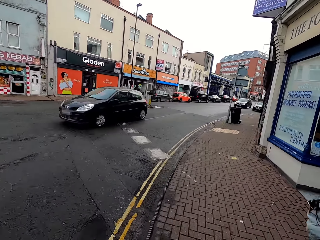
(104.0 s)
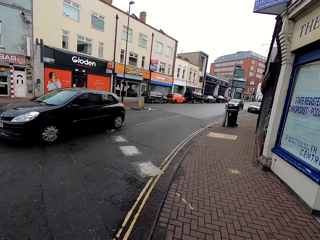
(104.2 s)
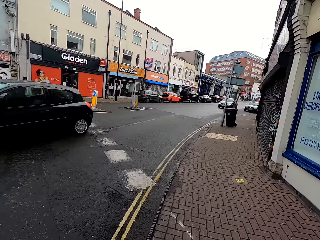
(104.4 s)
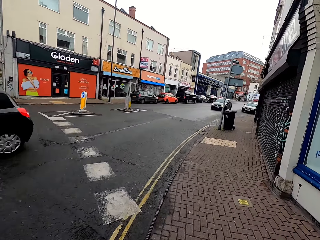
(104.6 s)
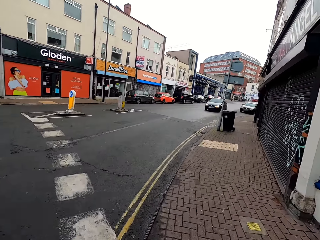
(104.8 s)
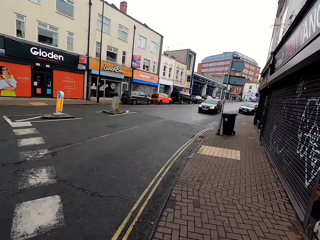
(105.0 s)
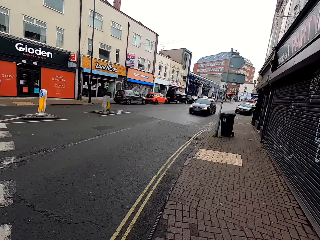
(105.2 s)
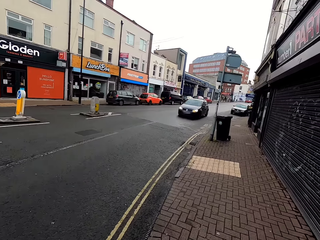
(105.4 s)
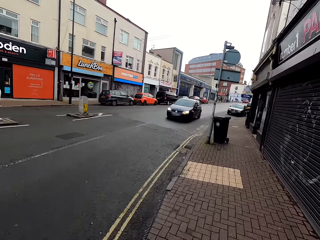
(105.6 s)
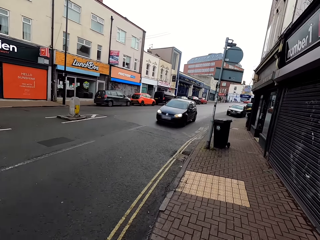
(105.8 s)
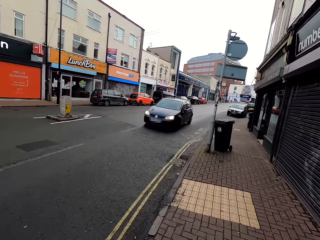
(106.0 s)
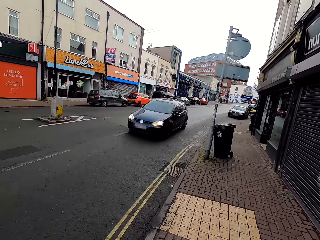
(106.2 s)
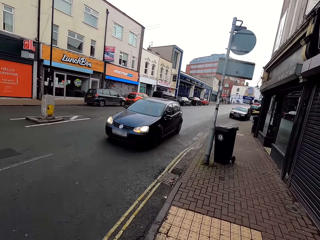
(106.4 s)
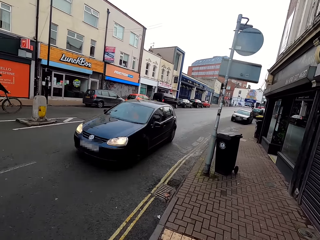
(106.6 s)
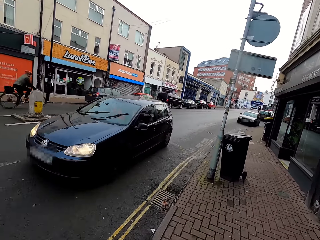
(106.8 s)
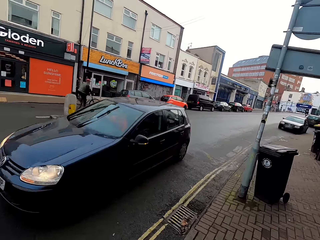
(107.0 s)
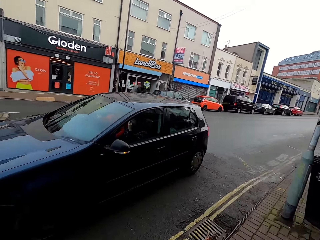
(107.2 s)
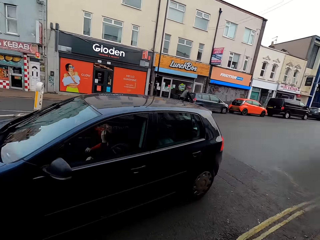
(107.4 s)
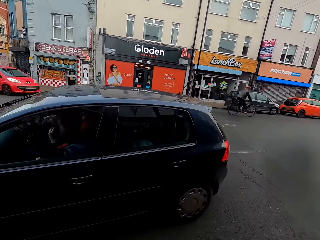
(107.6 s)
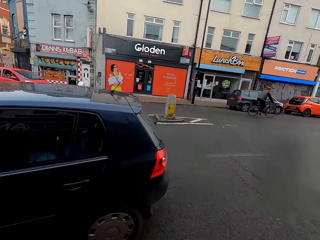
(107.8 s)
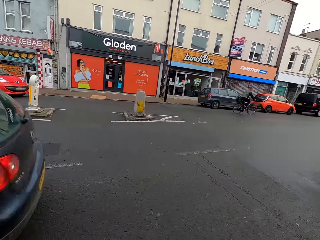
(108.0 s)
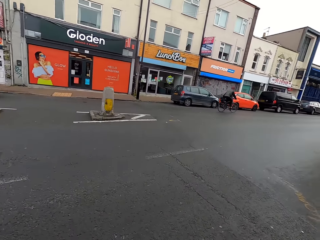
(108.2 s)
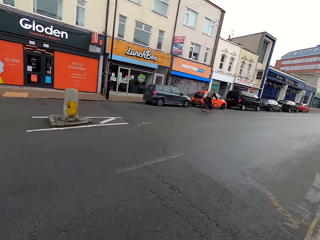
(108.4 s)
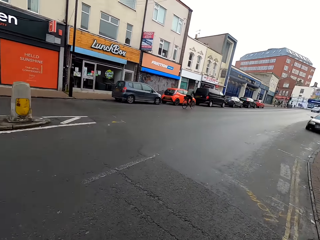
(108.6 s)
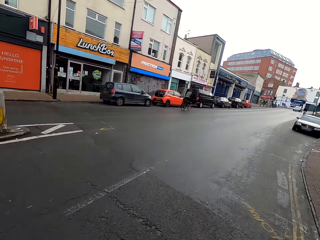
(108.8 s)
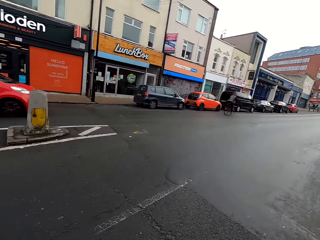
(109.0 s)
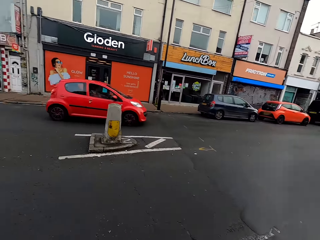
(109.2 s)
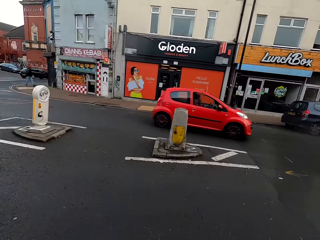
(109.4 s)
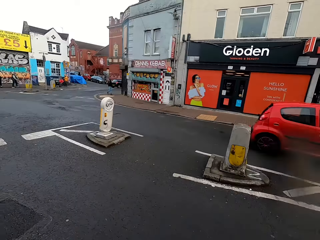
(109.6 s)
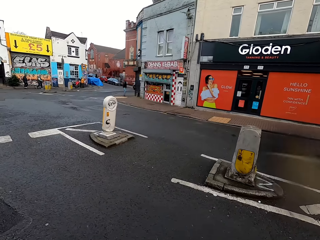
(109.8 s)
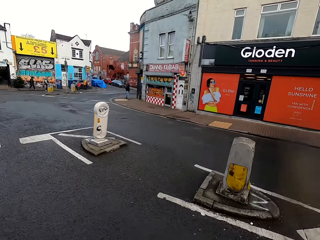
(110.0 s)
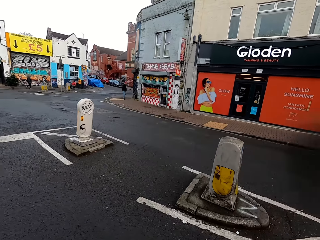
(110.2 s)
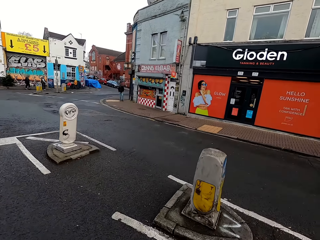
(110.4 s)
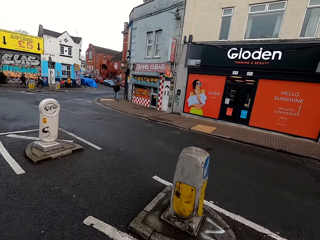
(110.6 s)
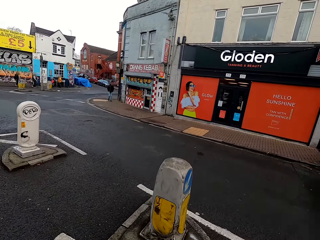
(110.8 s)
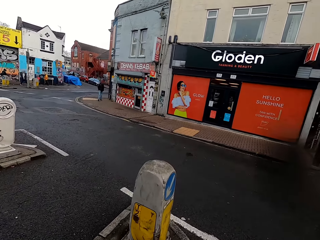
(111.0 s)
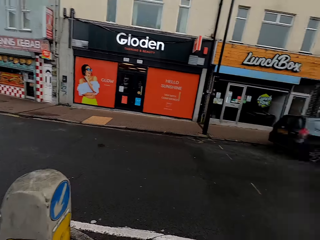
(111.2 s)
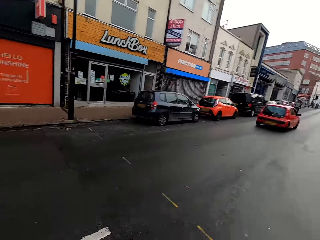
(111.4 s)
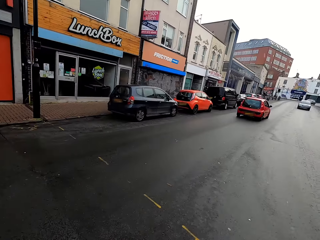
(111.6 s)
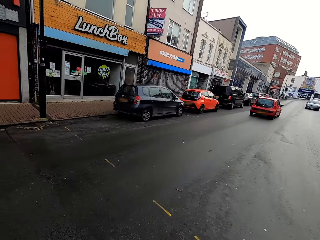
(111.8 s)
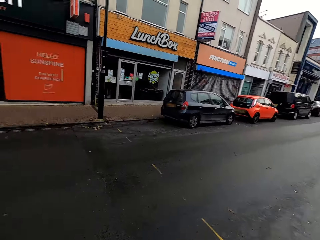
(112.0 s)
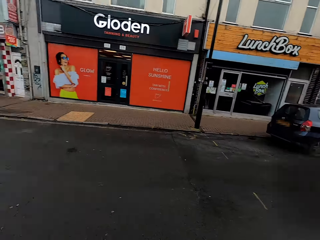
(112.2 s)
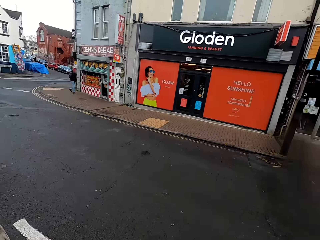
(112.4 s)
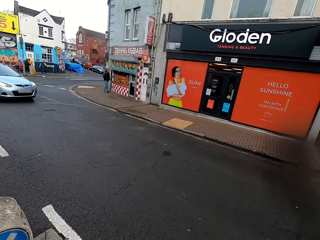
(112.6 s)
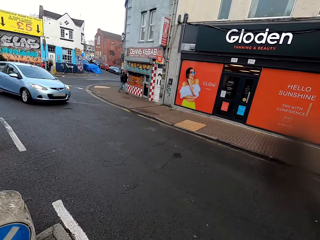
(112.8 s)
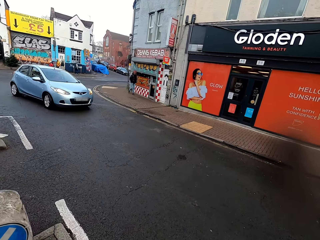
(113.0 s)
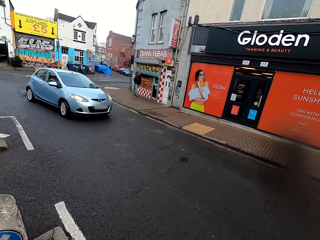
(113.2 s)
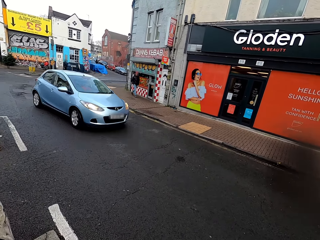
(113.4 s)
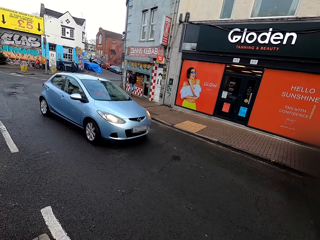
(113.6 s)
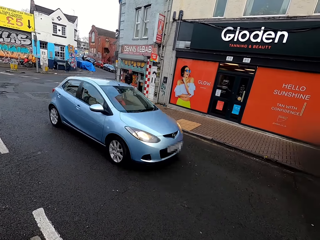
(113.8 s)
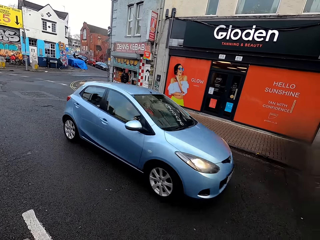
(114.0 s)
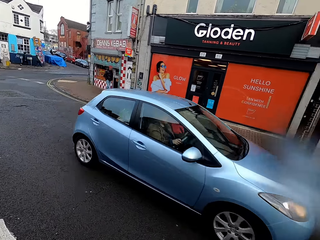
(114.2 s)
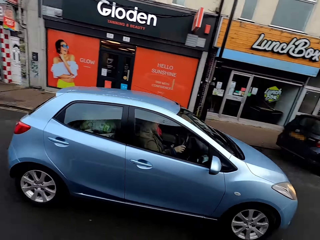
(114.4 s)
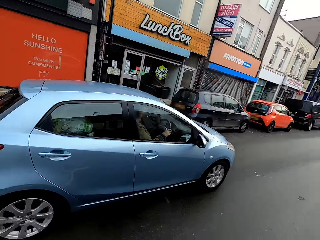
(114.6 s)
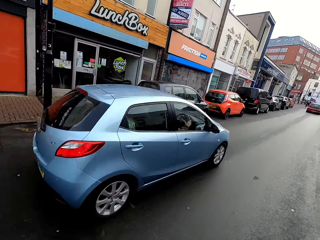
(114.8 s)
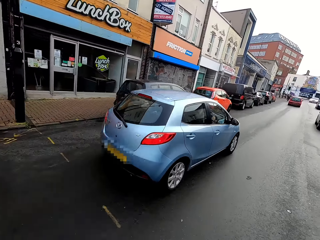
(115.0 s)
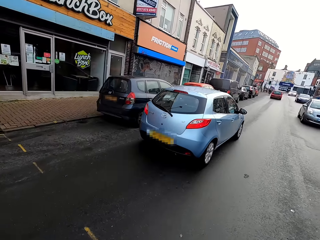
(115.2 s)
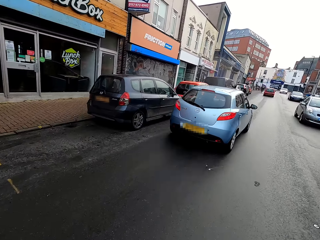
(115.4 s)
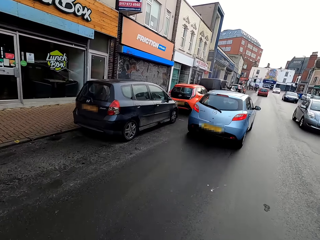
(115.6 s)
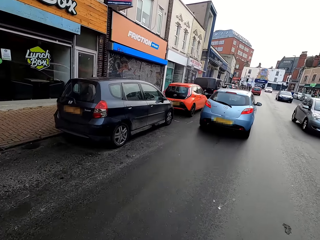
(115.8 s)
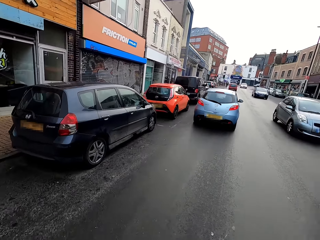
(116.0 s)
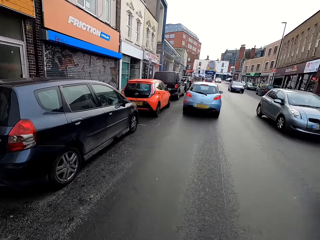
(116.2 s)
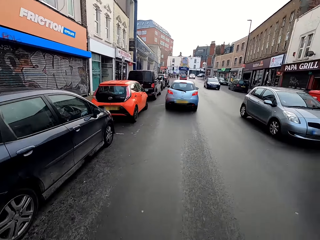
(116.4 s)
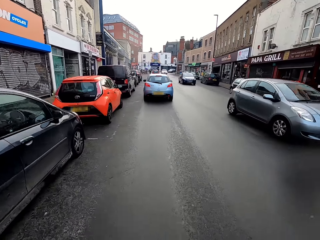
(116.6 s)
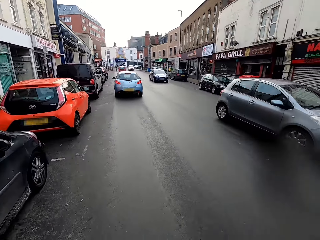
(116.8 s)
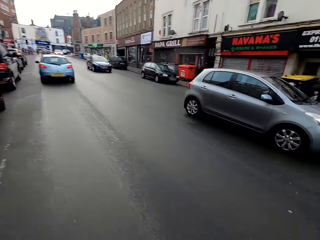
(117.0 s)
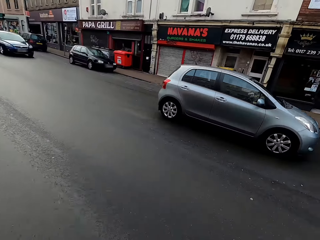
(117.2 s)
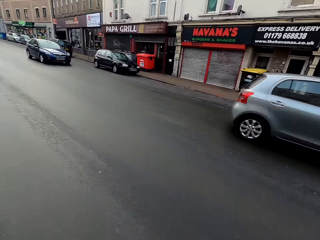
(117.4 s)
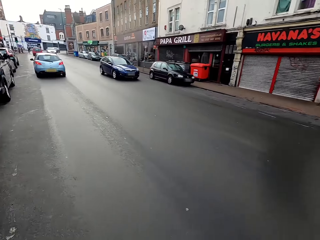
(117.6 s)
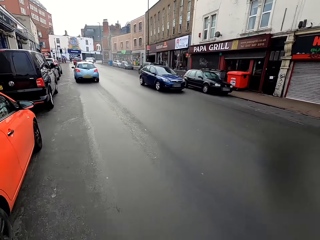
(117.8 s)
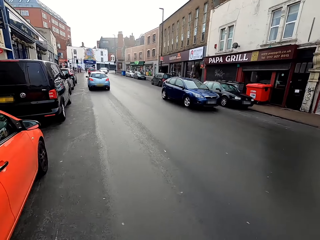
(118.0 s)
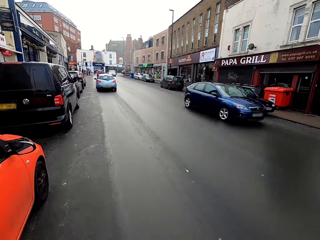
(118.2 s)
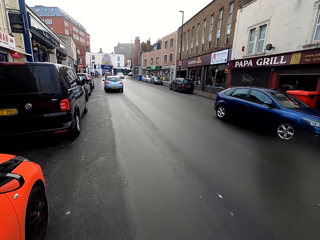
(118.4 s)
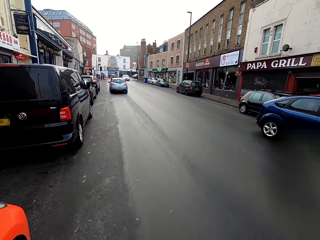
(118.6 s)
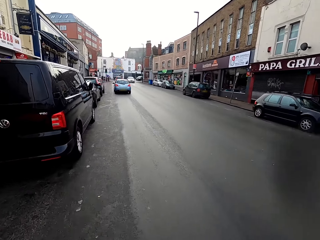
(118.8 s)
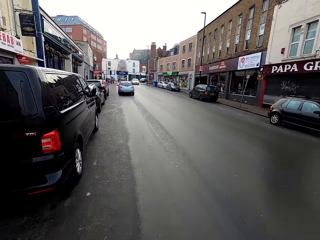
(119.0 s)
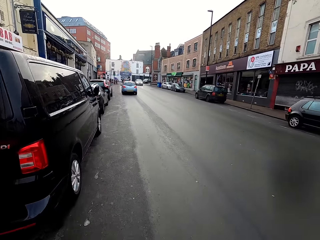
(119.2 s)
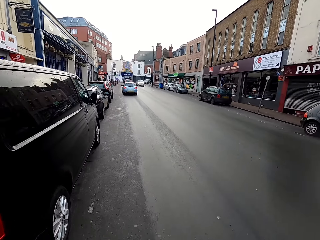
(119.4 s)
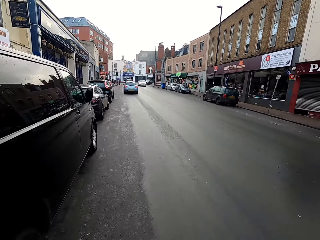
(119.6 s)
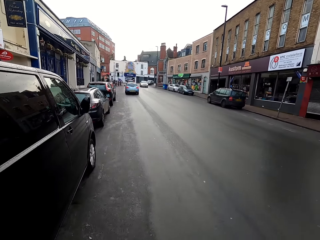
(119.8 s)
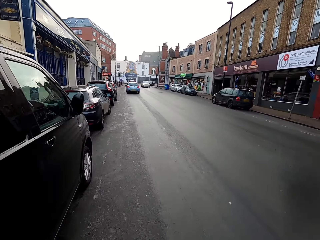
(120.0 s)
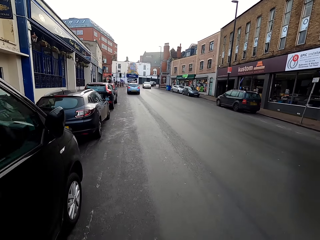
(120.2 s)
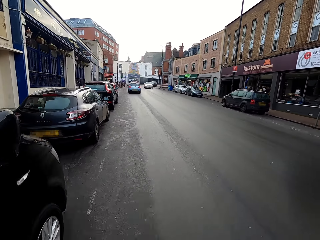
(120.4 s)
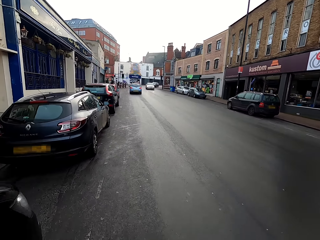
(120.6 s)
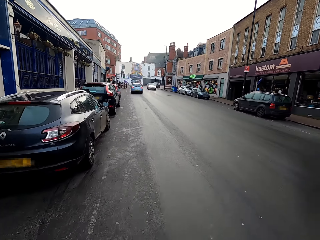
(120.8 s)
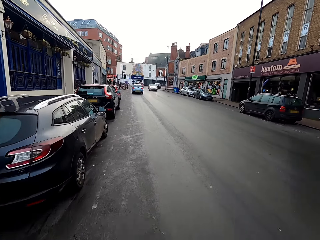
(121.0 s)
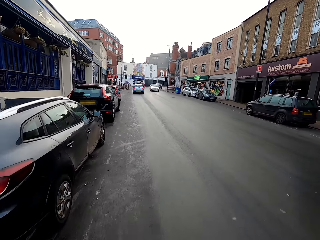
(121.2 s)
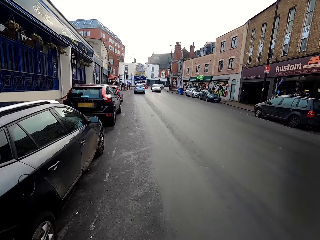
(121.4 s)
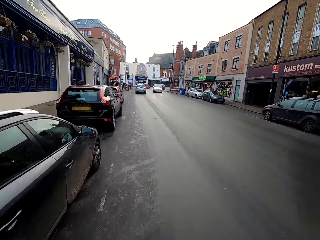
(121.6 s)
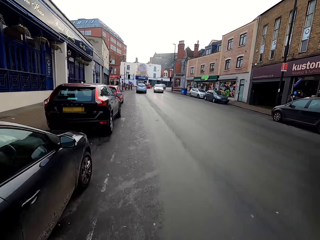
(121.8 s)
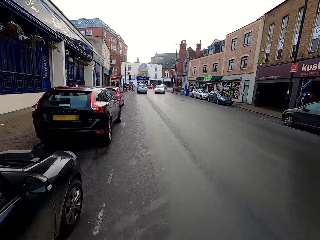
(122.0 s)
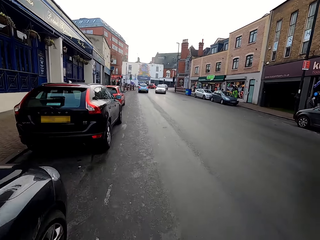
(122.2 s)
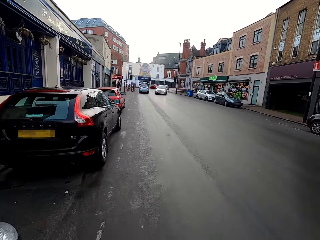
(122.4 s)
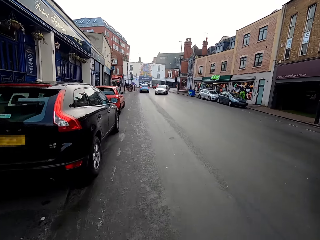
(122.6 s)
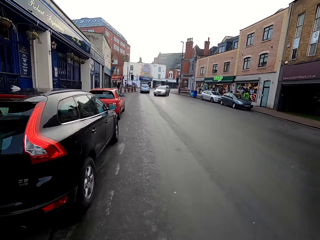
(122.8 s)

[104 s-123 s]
The camera wearer jogs past a man and a boy on the sidewalk. They jog across the road to the other side. They jog on the road.

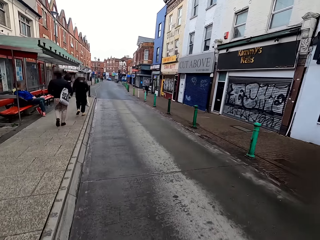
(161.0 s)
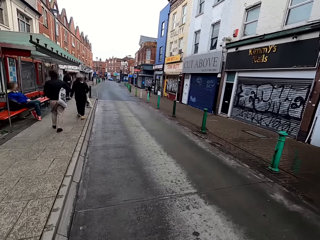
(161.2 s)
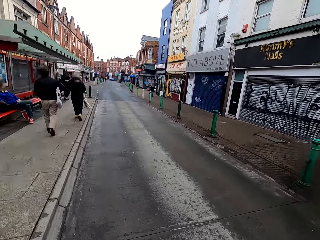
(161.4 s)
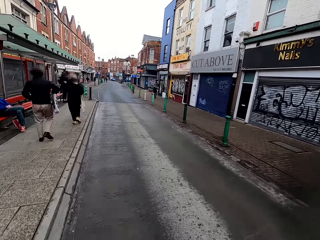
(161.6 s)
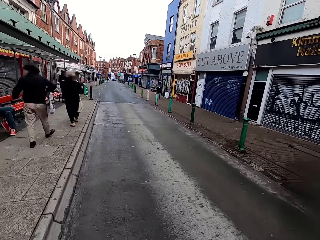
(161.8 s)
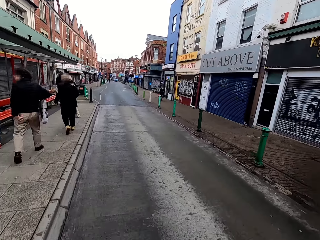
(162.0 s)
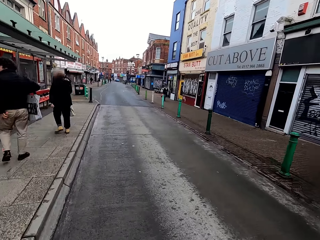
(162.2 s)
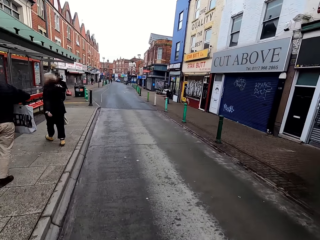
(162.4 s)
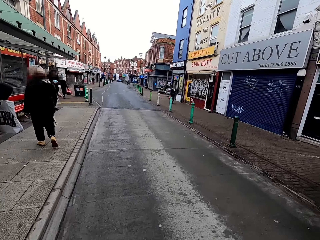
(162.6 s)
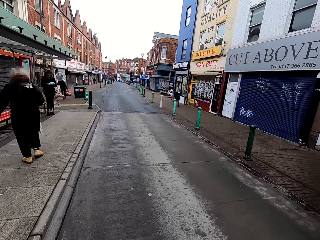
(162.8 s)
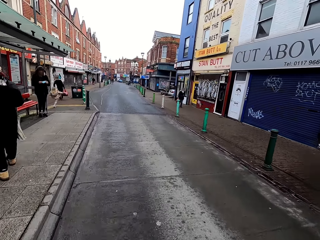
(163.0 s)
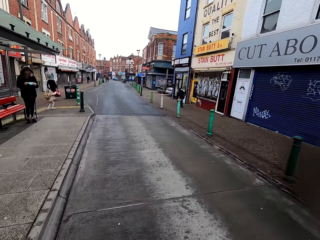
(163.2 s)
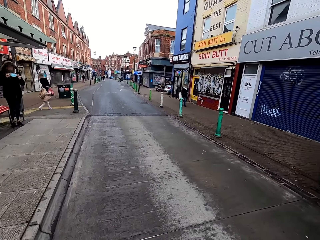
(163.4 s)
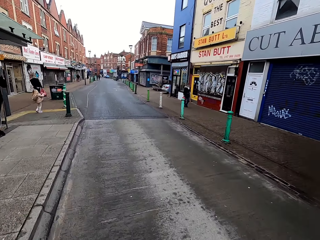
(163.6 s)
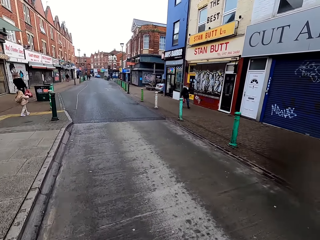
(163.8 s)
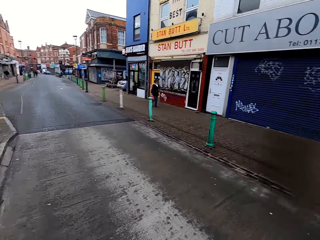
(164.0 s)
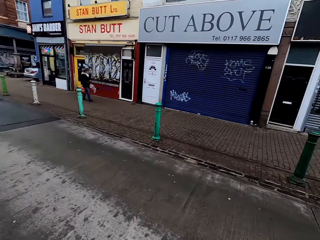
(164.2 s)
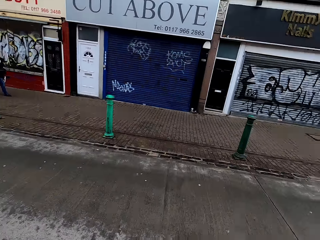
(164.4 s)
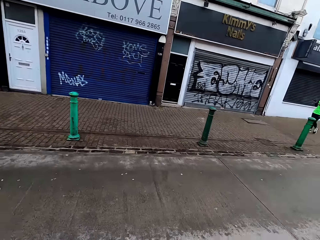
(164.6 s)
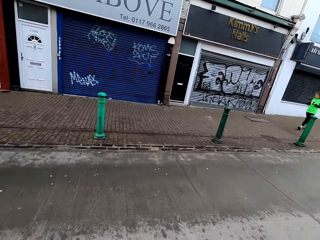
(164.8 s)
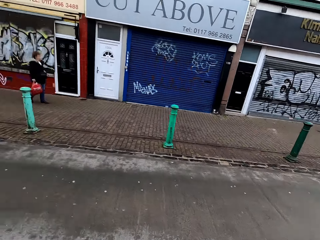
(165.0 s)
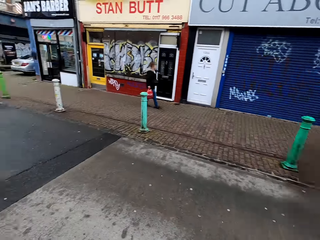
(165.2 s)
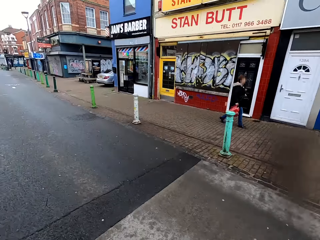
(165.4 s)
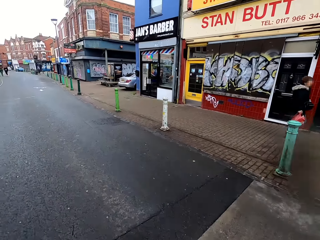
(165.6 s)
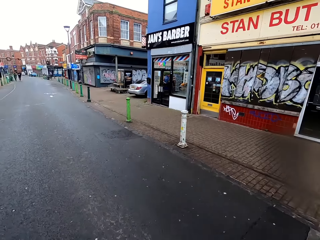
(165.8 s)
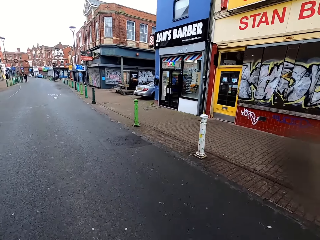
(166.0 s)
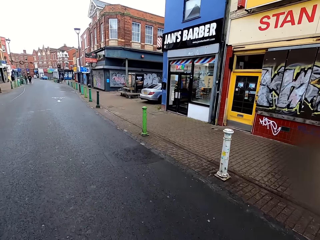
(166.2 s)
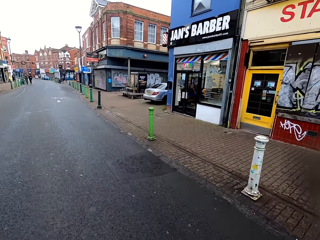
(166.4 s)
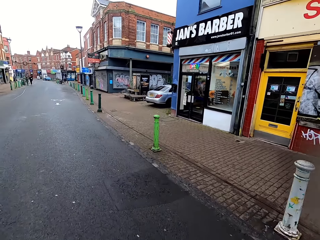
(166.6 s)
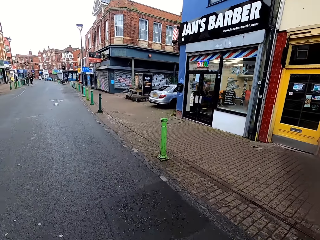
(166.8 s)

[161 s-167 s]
The camera wearer jogs past a man and a woman on the sidewalk. They jog across the road to the other side.
